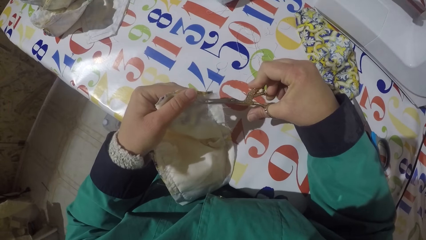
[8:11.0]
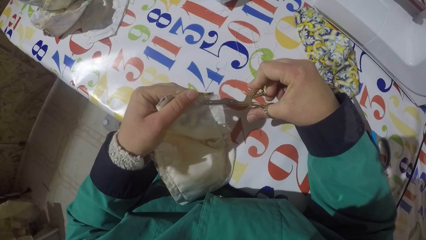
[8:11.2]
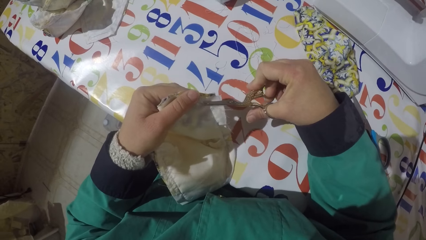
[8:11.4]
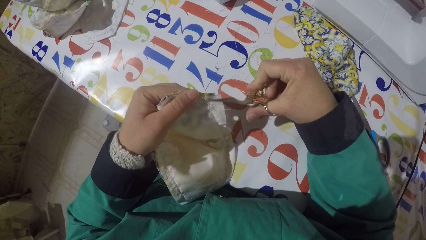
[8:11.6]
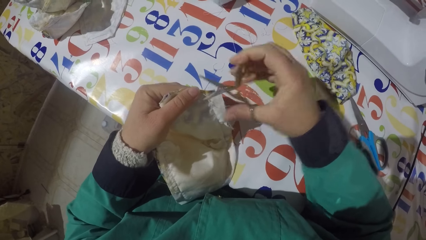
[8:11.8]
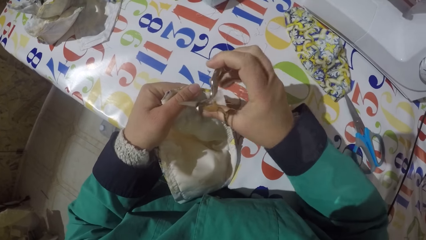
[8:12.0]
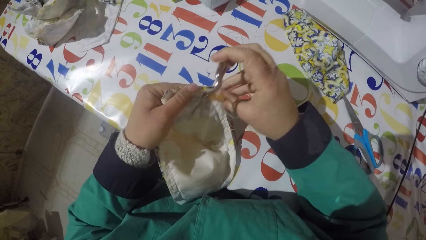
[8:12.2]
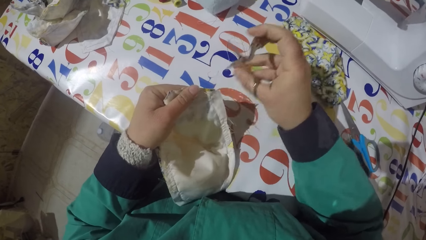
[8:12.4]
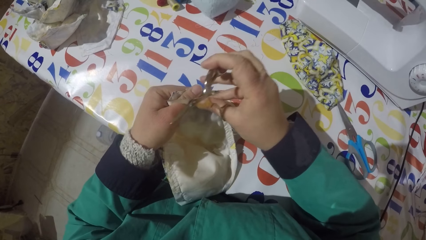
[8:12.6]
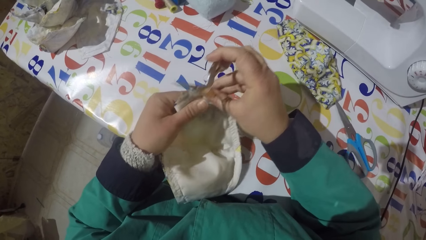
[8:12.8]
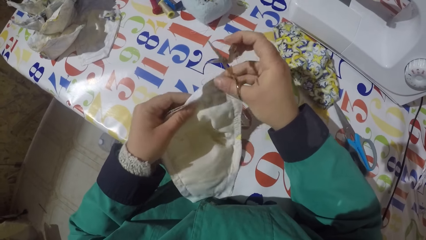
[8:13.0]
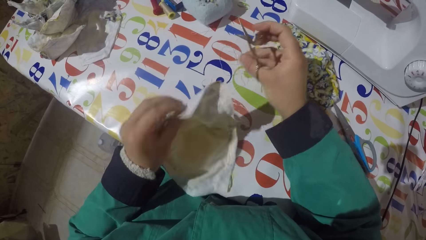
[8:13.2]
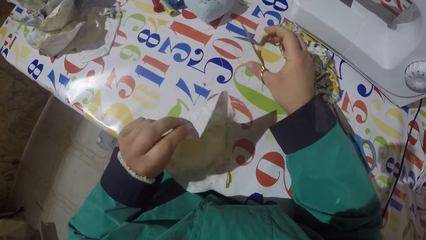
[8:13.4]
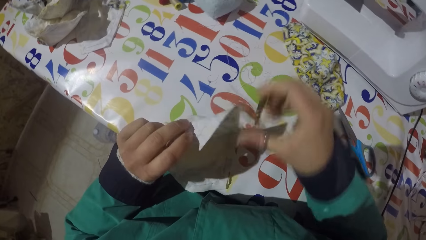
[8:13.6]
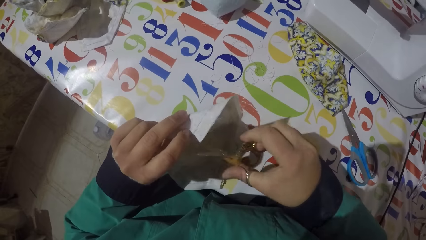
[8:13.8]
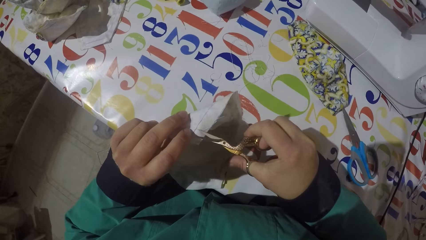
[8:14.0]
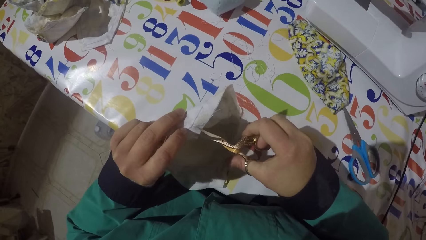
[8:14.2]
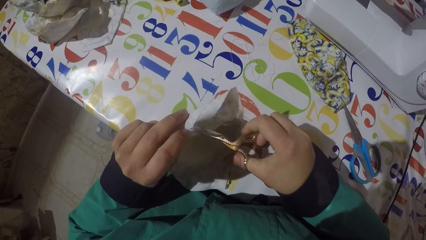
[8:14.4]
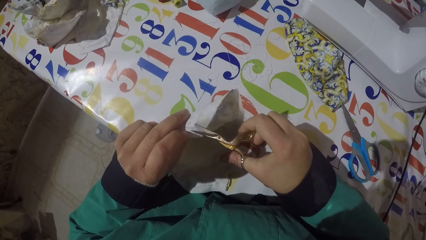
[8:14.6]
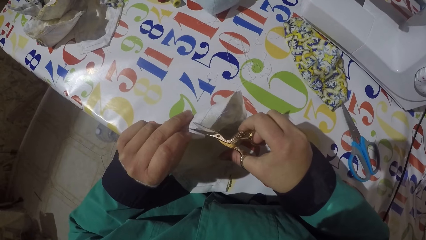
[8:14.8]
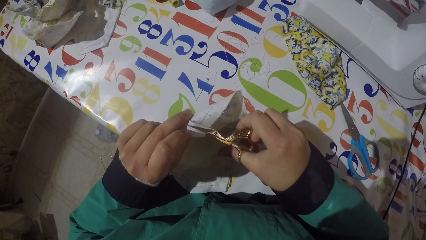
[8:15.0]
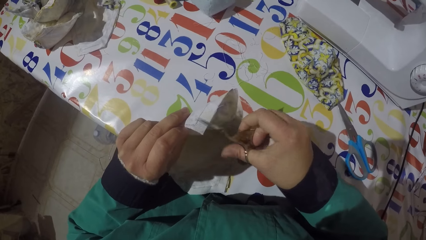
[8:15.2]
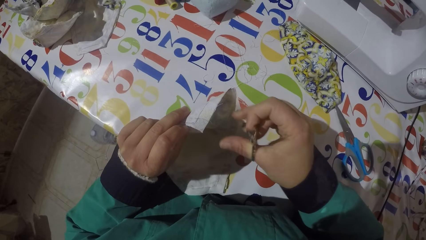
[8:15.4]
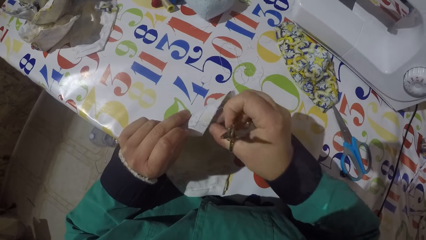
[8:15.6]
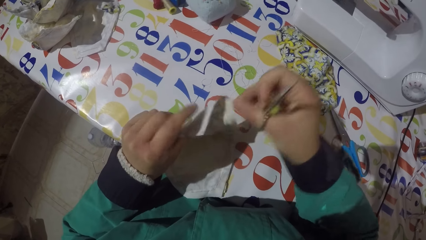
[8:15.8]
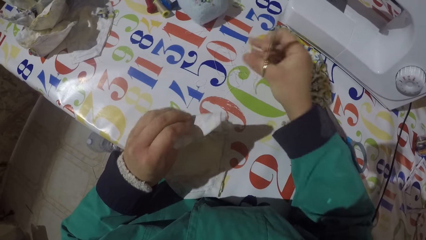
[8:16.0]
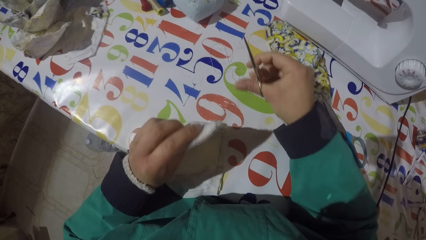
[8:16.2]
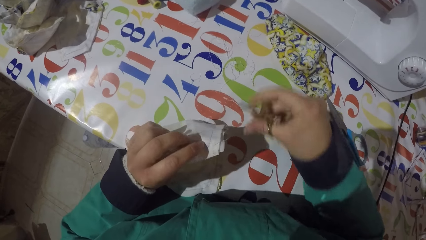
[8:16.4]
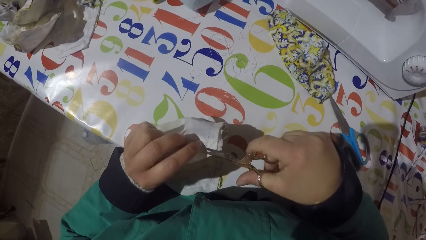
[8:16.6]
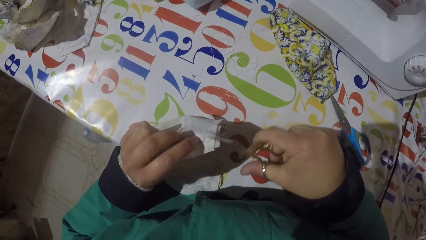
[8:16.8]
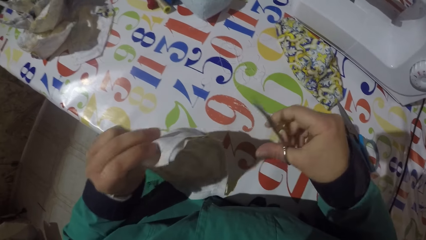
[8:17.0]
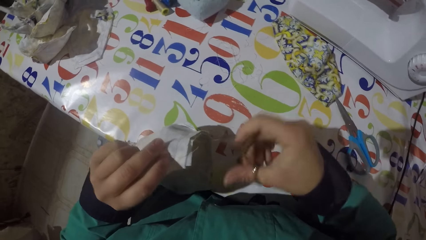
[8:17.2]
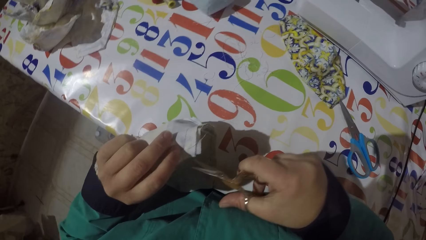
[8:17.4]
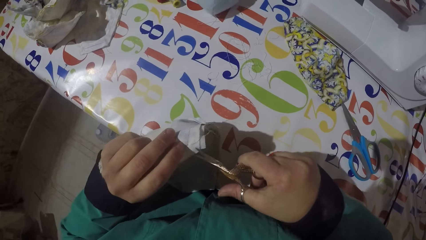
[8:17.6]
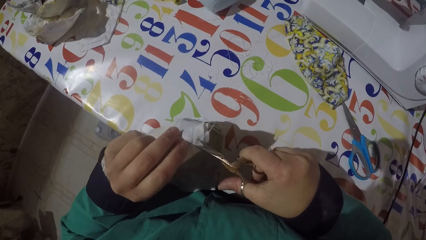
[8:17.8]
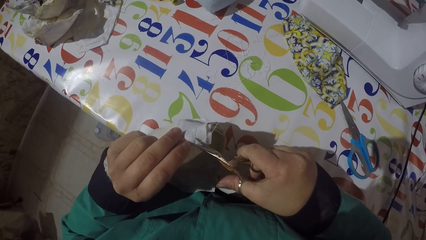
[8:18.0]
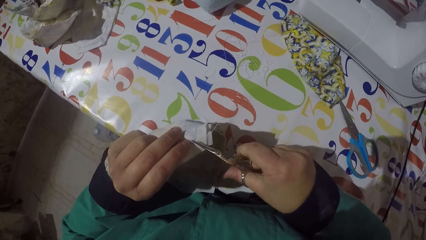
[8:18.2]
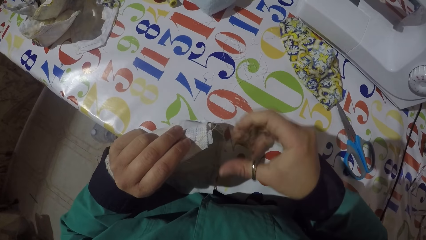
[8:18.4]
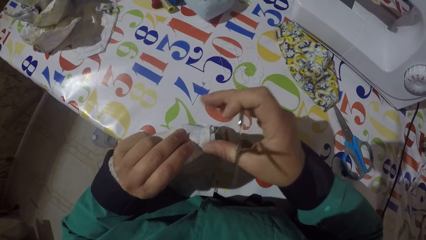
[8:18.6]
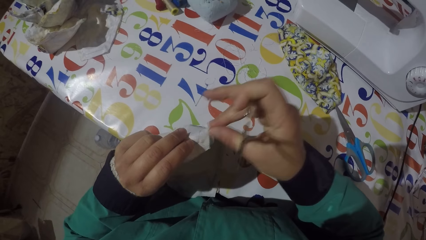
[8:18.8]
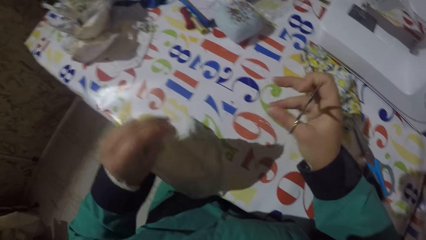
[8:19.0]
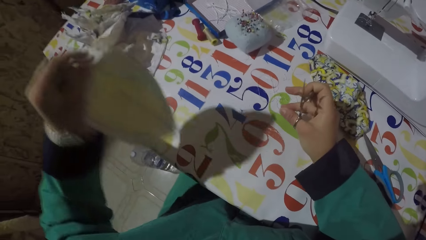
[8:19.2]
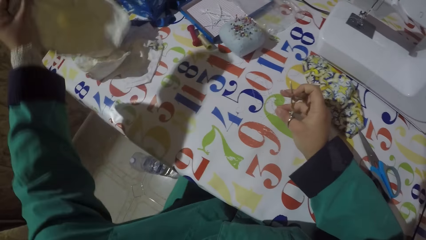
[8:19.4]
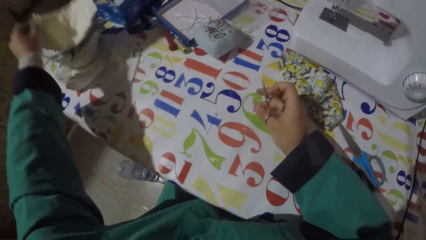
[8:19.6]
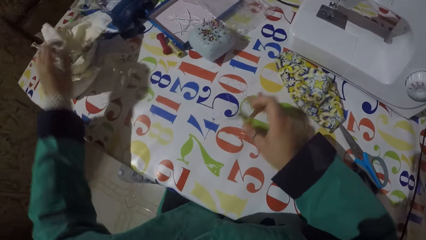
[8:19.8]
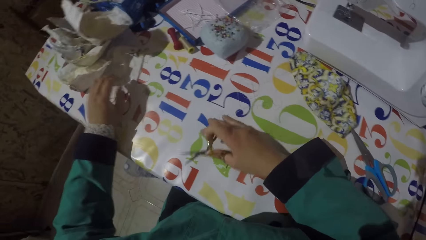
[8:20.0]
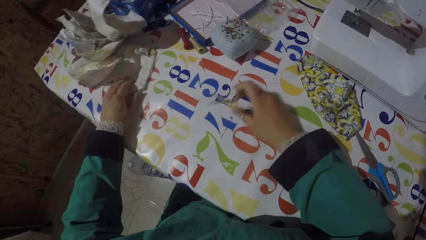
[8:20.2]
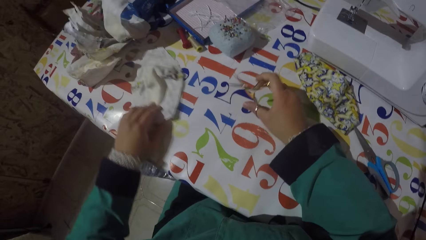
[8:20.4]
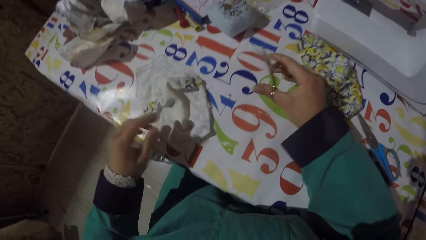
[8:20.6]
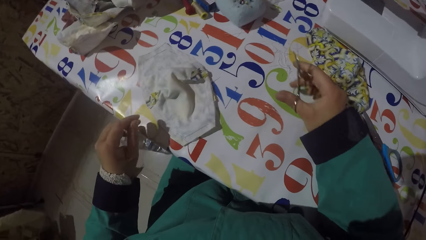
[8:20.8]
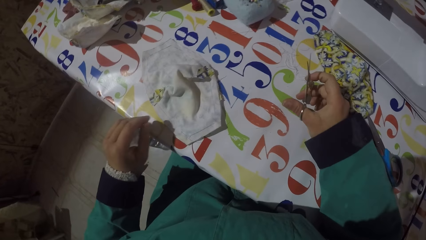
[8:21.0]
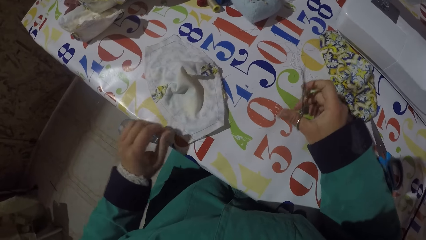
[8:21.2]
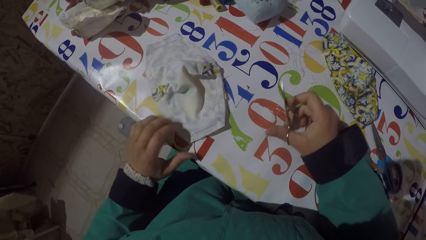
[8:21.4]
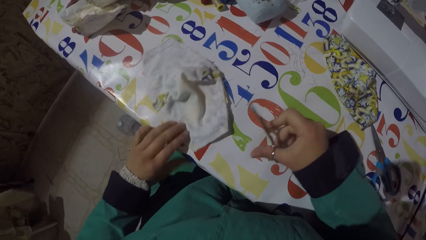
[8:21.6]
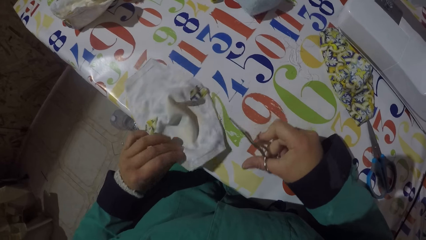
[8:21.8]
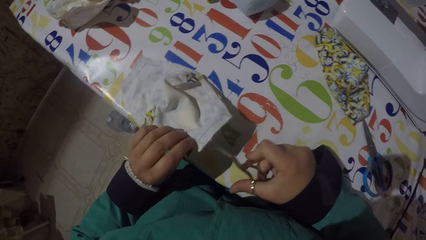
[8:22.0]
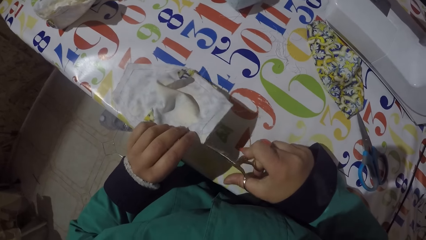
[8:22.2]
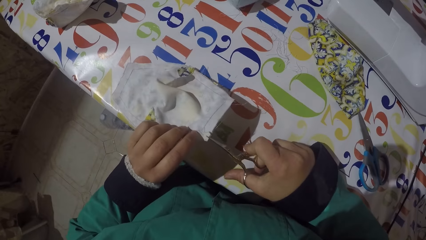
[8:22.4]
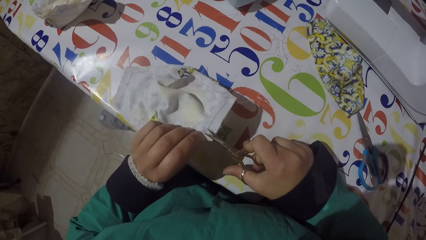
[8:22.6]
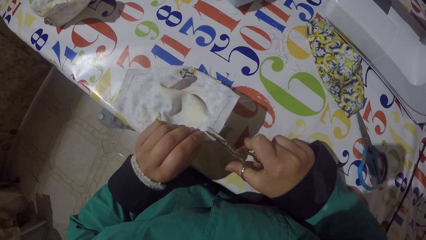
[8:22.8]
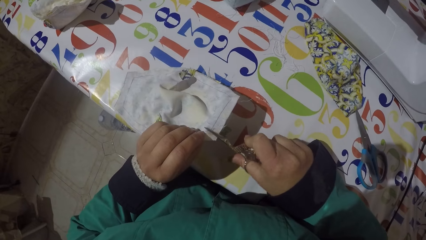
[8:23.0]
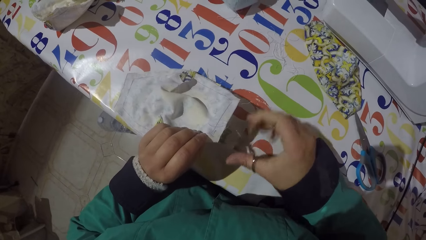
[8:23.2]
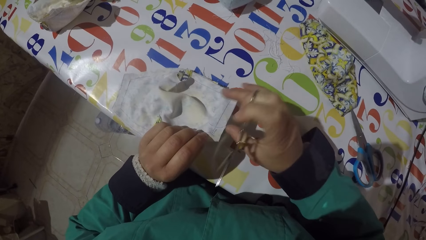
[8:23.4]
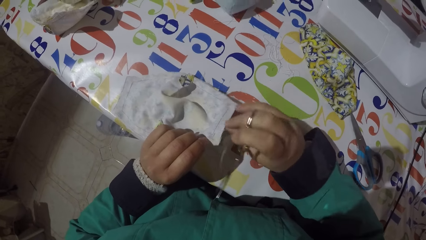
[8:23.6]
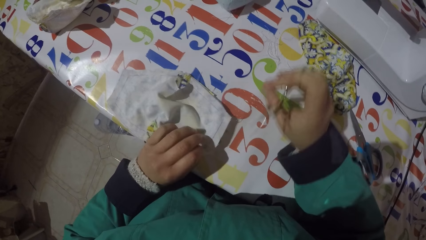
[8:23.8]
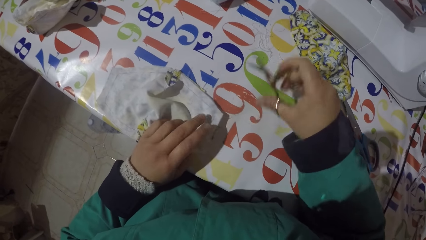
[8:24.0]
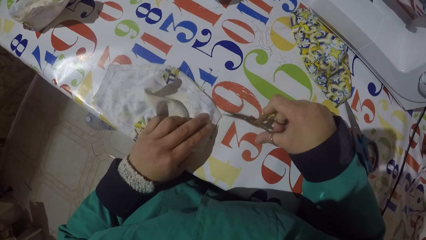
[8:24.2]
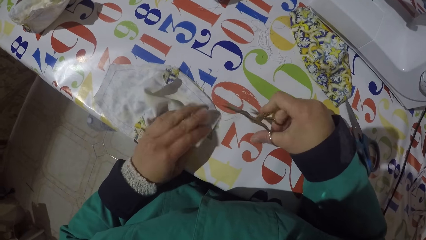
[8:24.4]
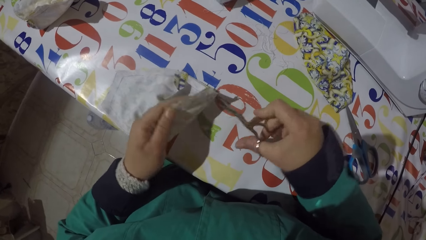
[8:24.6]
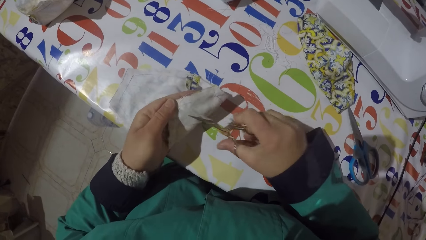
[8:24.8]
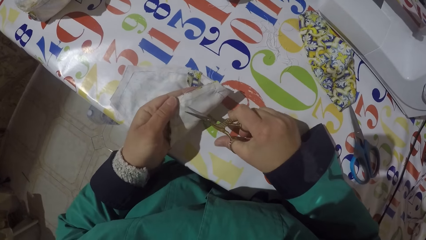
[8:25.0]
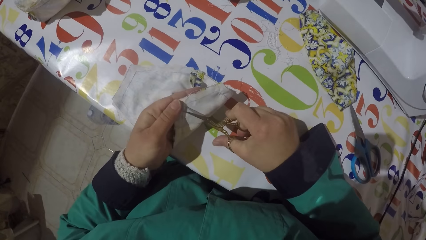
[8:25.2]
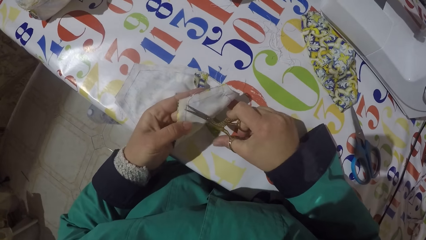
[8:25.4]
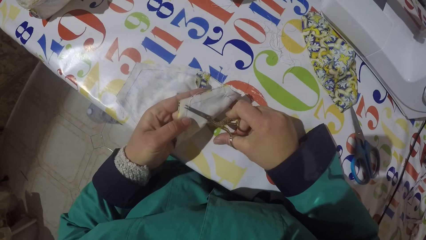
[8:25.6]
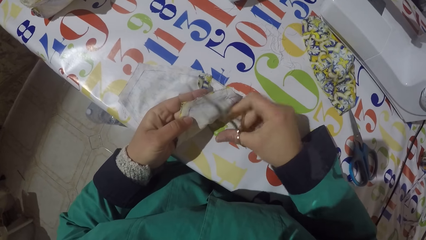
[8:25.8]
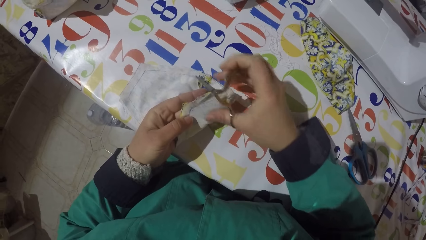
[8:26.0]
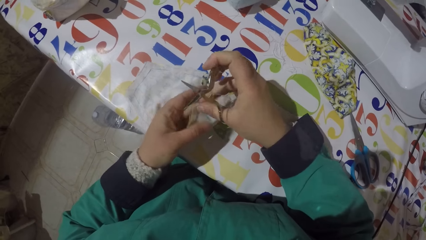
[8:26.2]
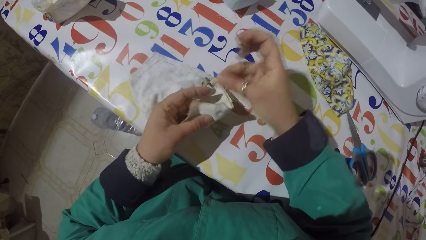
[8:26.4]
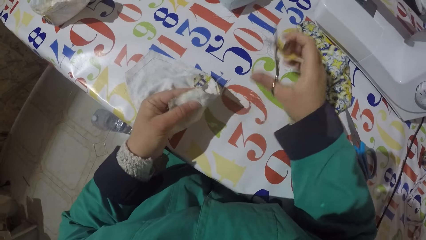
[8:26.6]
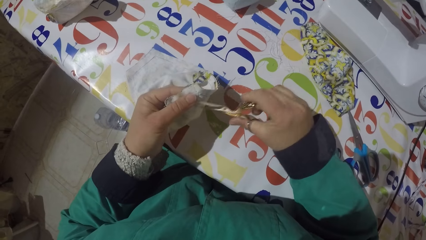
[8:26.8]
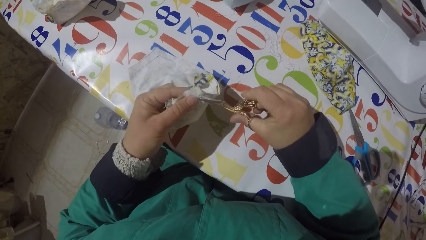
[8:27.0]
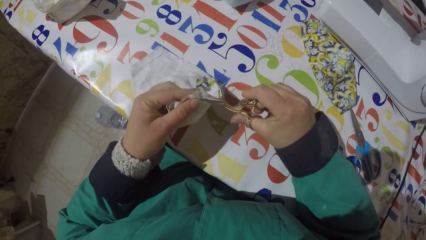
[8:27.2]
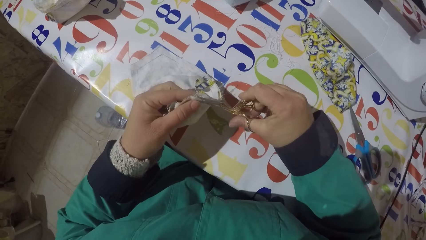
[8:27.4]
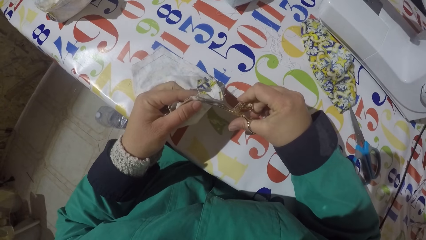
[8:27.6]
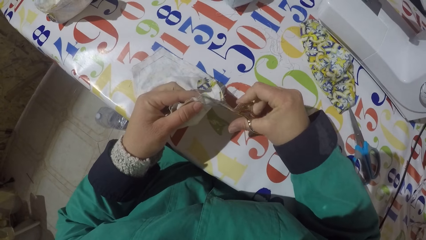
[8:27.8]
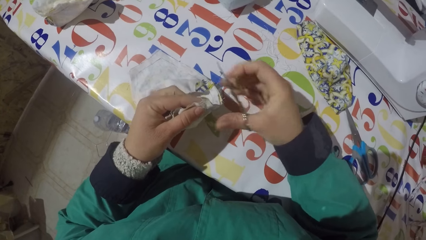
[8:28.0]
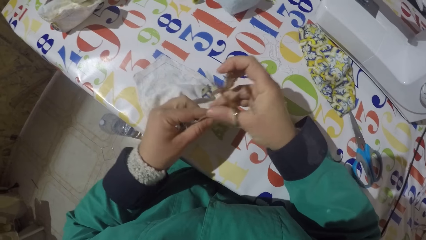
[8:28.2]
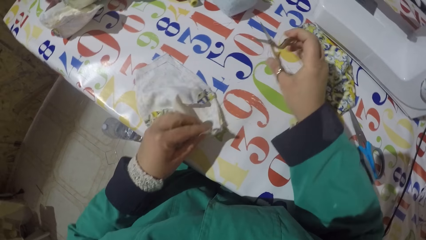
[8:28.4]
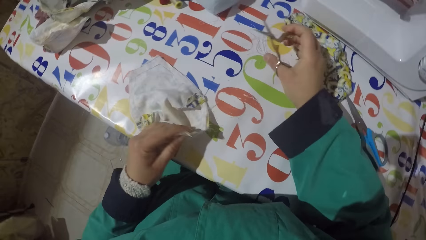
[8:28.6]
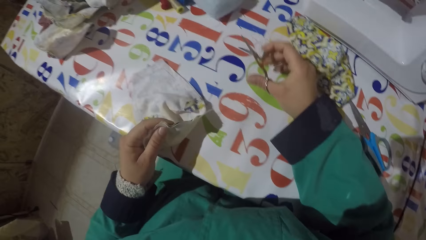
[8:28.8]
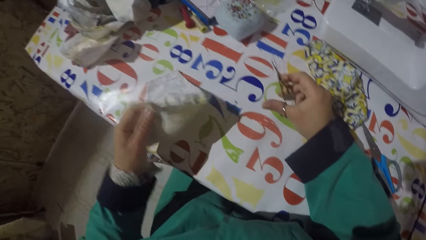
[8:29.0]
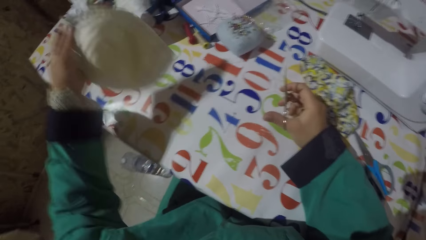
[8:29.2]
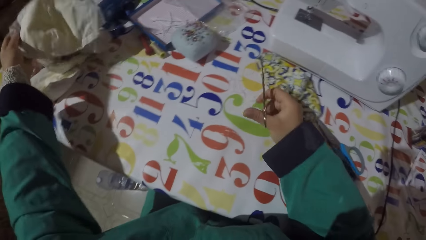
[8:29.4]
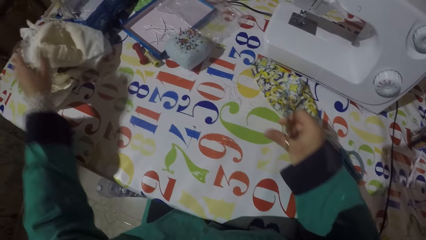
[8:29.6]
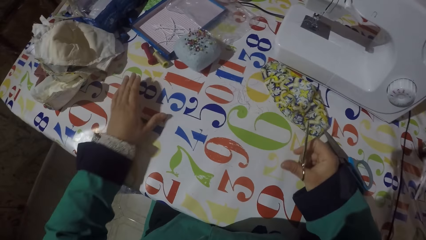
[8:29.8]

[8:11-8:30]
The camera wearer pulls a sewing thread with his hand. He puts the sewing thread on the table and bends the piece of garment with his hand. He cuts a sewing thread with the scissors. He pulls a sewing thread with his hand. He puts the sewing thread on the table and bends the piece of garment with his hand. He cuts a sewing thread with the scissors. He pulls a sewing thread with his hand. He lifts the piece of garment. He holds the pair of scissors. He puts the piece of garment on the table. He takes another piece of cloth. He holds the pair of scissors. He pulls a piece of garment on the table. He lifts the piece of garment on the table. He cuts a sewing thread with the scissors. He removes threads from the piece of cloth. He pulls a sewing thread with his hand. He puts the sewing thread on the table. He lifts the piece of garment on the table. He cuts a sewing thread with the scissors. He pulls a sewing thread with his hand. He puts the sewing thread on the table. He cuts a sewing thread with the scissors. He pulls a sewing thread with his hand. He puts the sewing thread on the table. He lifts the piece of garment from the table. He puts down the piece of cloth. He holds the pair of scissors.
